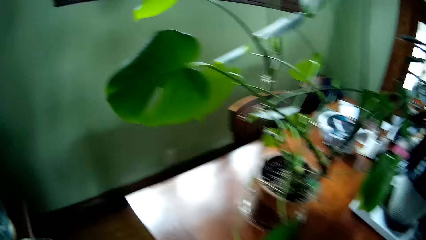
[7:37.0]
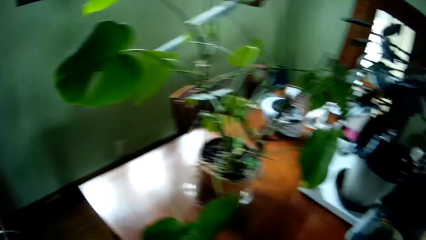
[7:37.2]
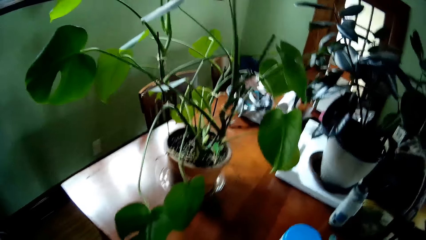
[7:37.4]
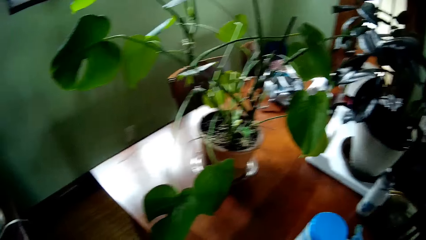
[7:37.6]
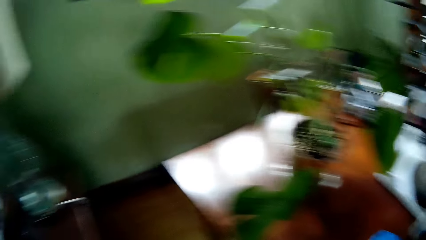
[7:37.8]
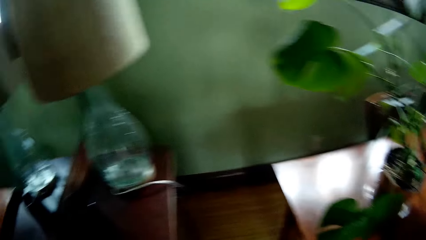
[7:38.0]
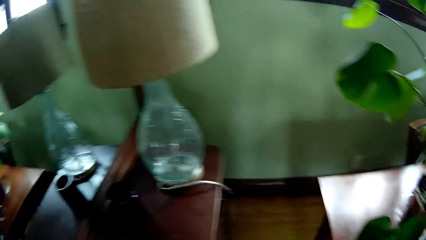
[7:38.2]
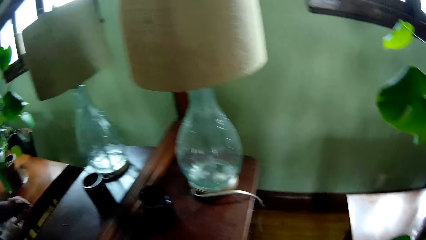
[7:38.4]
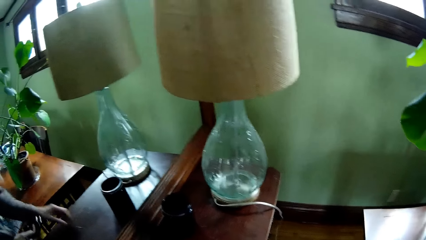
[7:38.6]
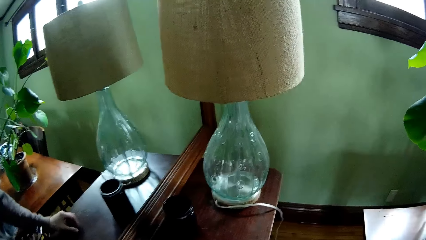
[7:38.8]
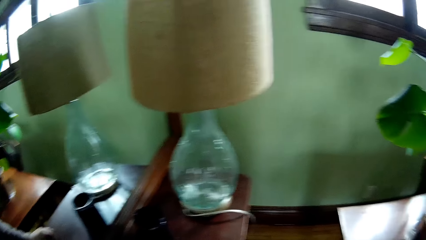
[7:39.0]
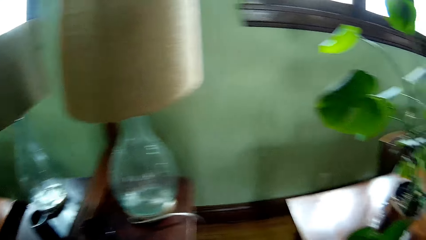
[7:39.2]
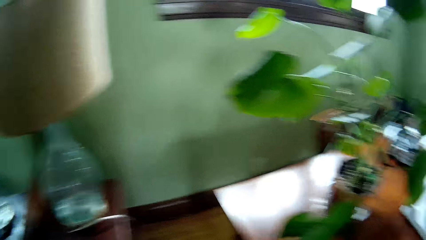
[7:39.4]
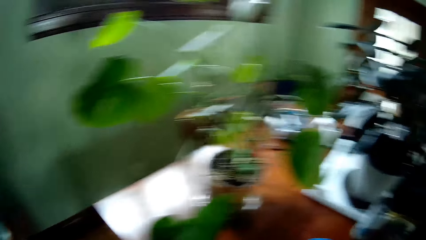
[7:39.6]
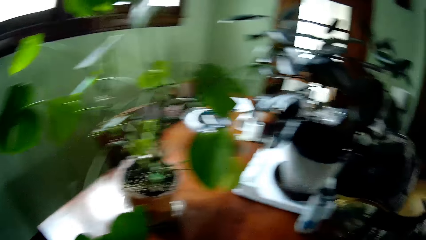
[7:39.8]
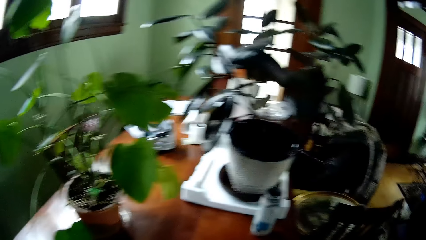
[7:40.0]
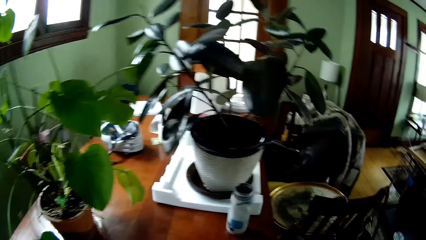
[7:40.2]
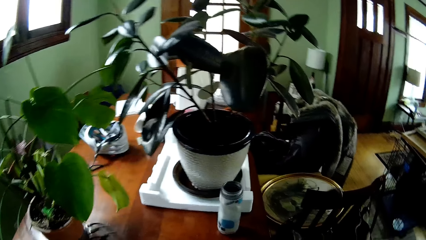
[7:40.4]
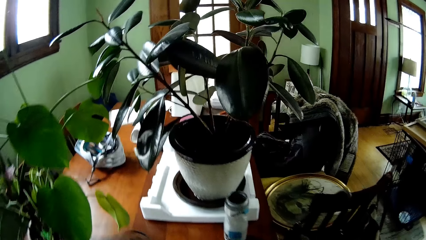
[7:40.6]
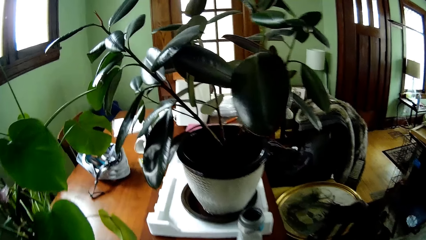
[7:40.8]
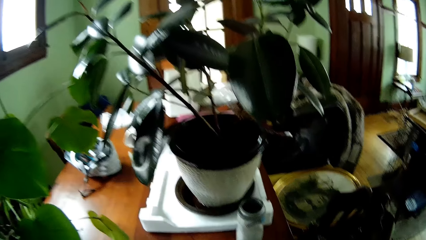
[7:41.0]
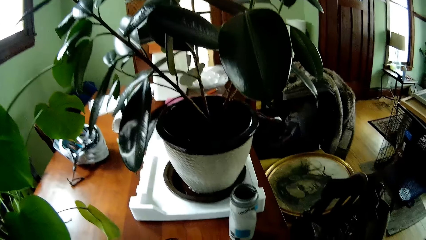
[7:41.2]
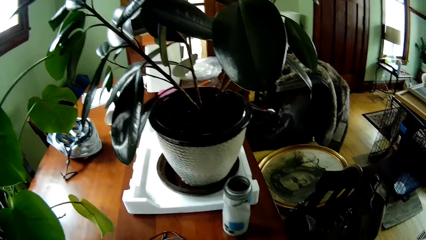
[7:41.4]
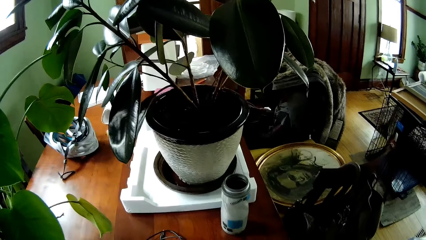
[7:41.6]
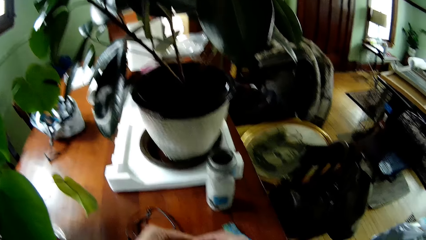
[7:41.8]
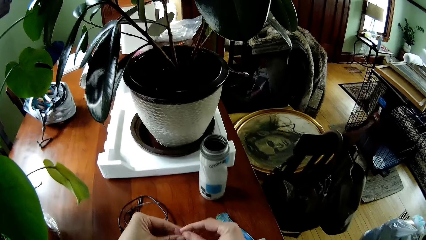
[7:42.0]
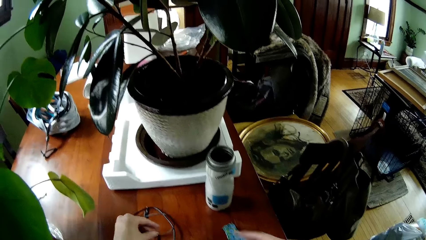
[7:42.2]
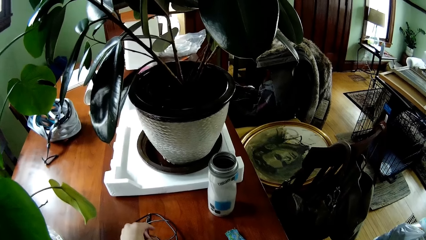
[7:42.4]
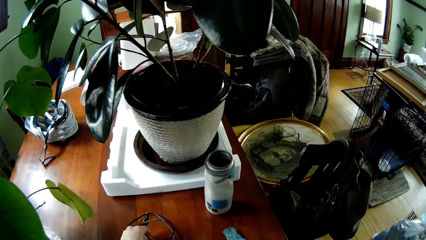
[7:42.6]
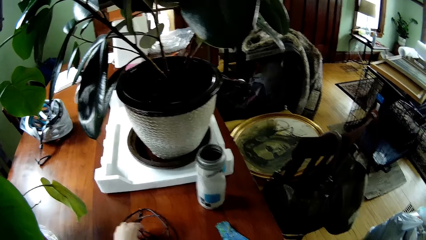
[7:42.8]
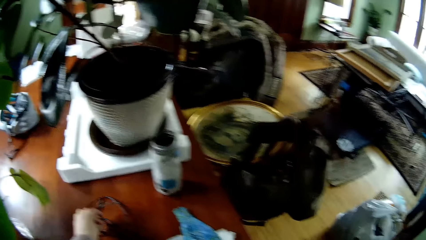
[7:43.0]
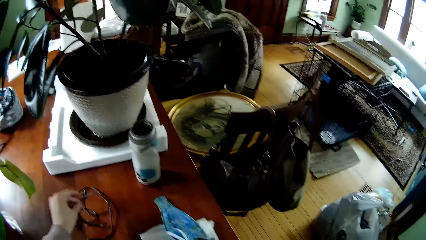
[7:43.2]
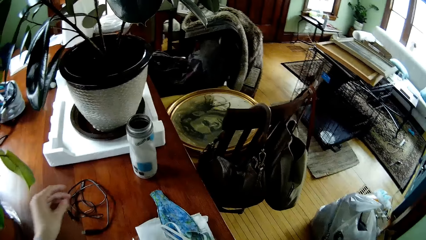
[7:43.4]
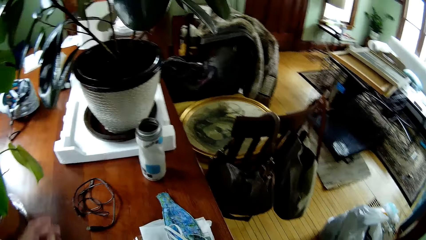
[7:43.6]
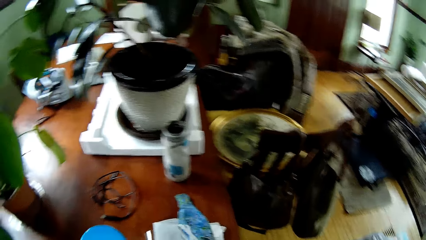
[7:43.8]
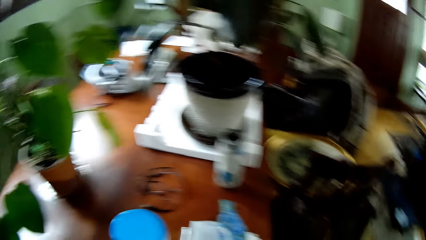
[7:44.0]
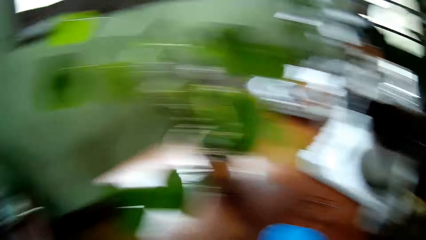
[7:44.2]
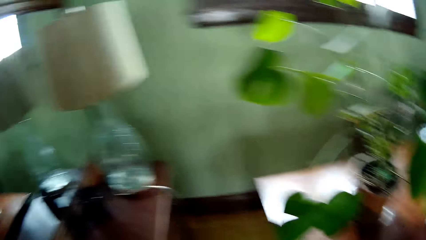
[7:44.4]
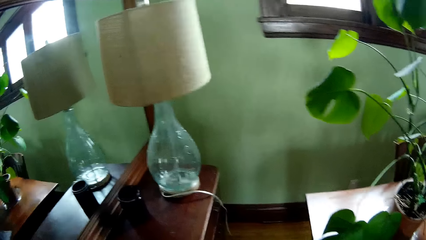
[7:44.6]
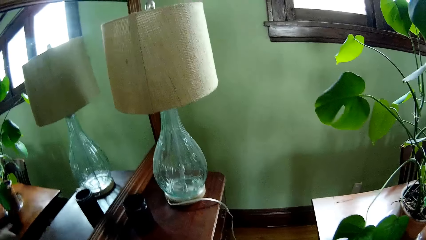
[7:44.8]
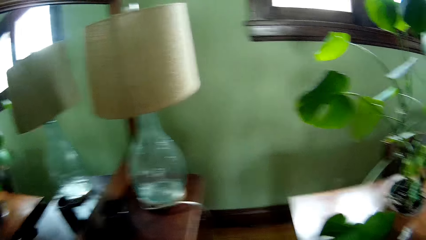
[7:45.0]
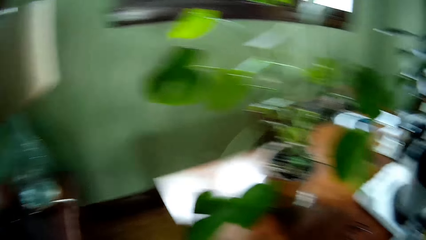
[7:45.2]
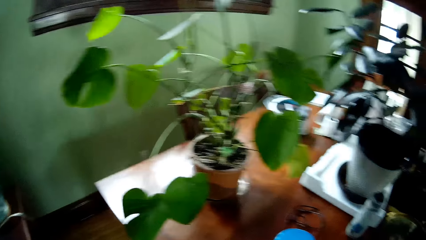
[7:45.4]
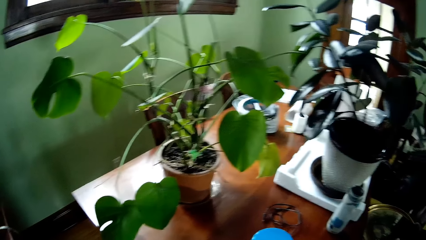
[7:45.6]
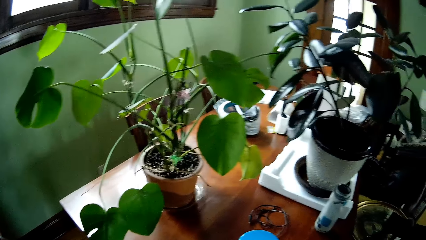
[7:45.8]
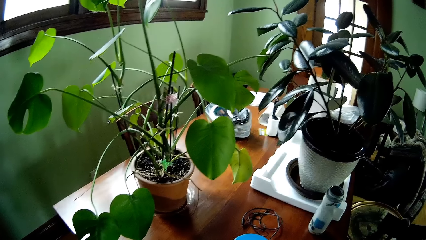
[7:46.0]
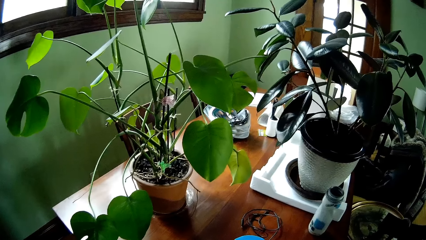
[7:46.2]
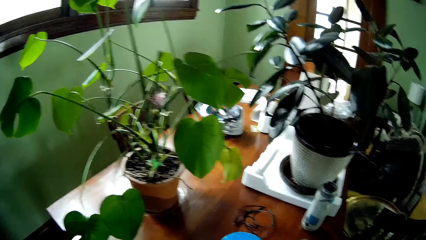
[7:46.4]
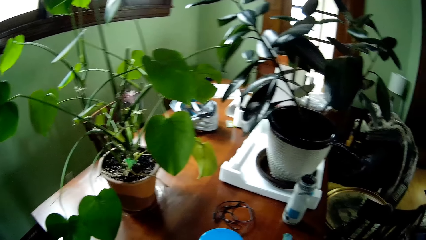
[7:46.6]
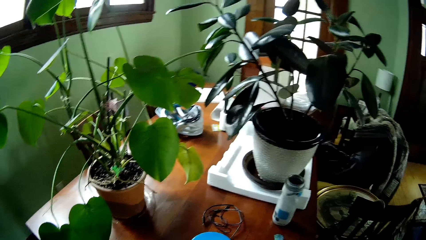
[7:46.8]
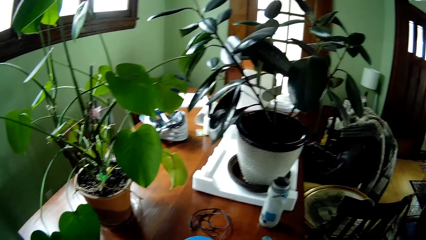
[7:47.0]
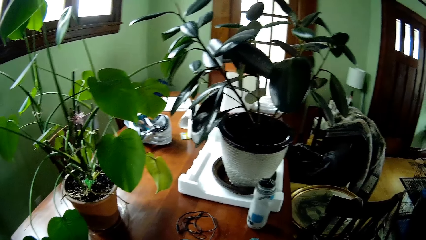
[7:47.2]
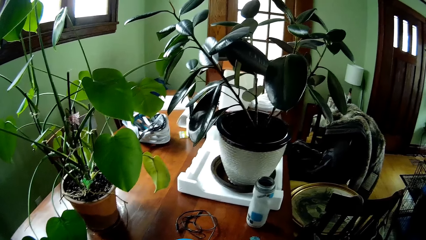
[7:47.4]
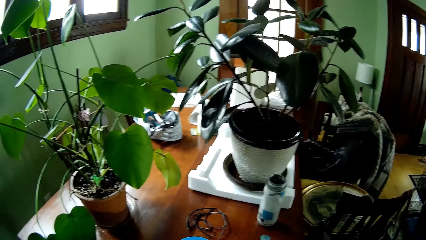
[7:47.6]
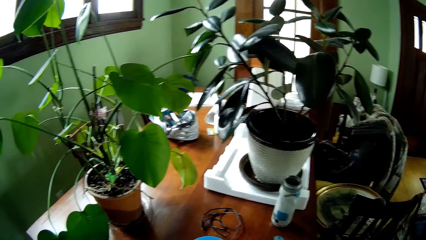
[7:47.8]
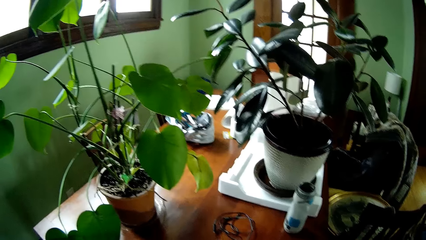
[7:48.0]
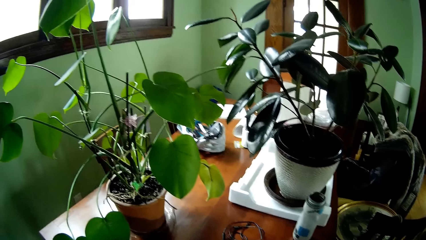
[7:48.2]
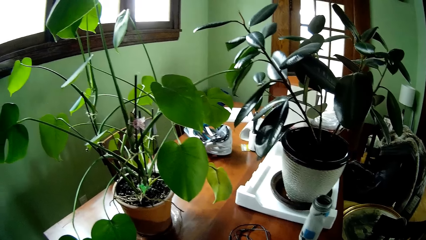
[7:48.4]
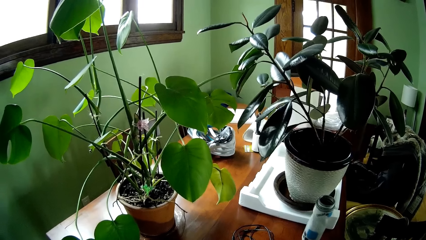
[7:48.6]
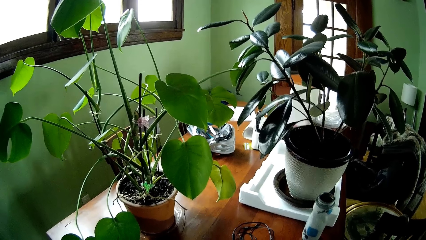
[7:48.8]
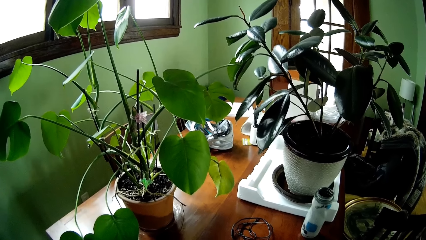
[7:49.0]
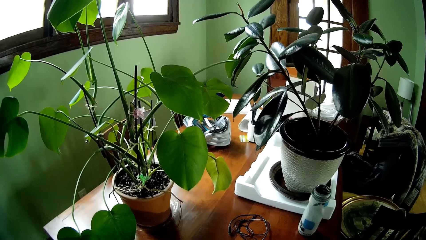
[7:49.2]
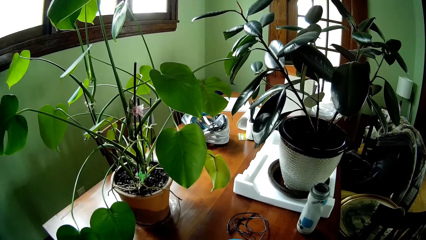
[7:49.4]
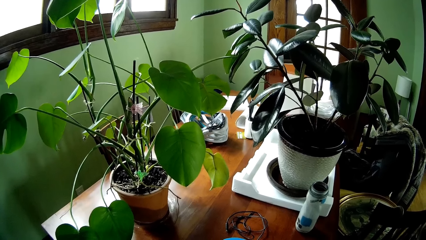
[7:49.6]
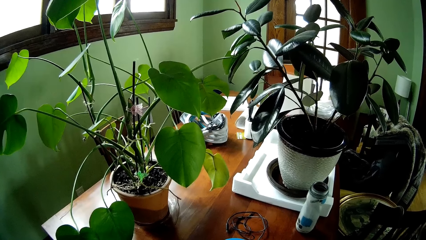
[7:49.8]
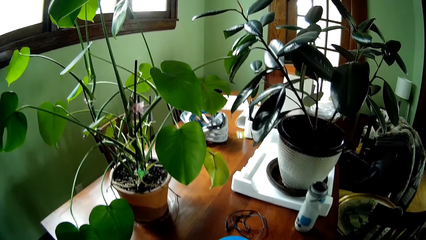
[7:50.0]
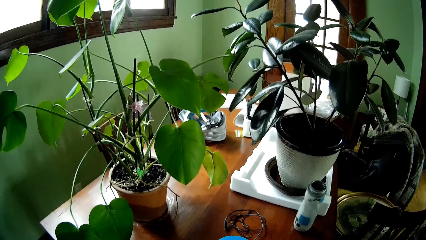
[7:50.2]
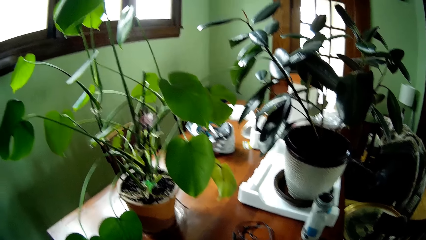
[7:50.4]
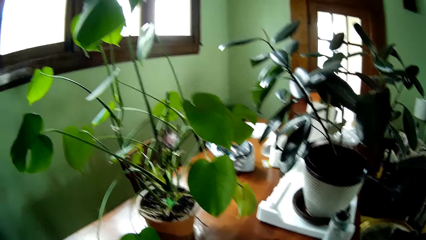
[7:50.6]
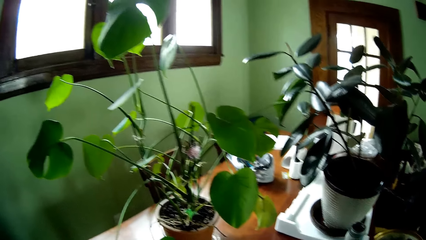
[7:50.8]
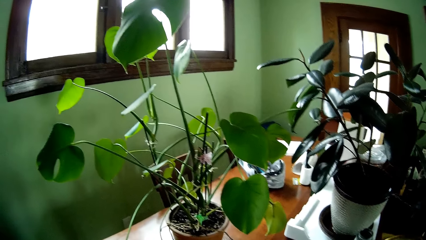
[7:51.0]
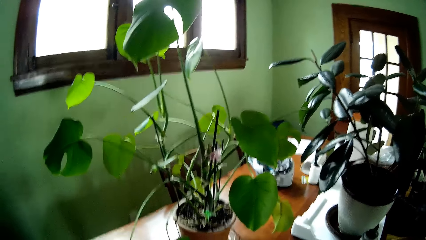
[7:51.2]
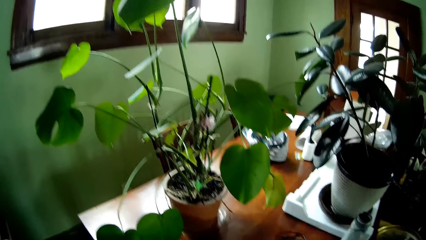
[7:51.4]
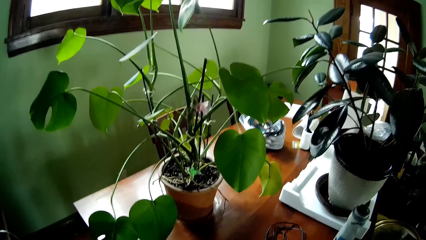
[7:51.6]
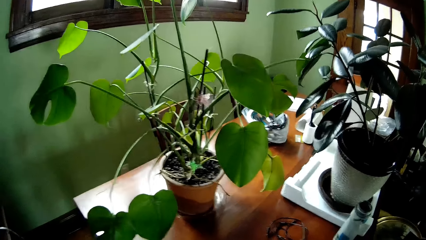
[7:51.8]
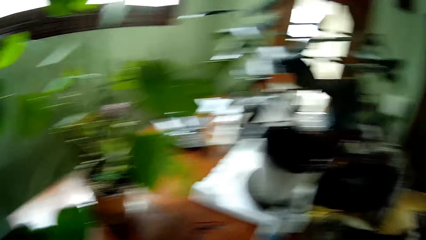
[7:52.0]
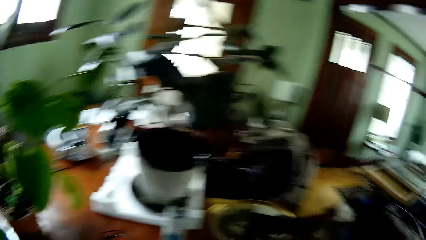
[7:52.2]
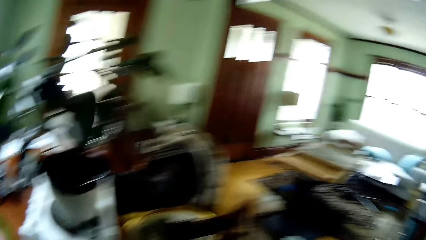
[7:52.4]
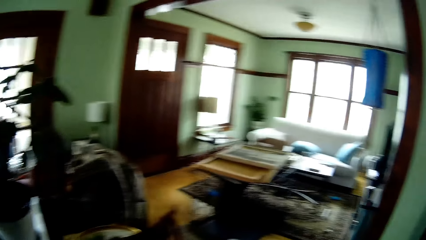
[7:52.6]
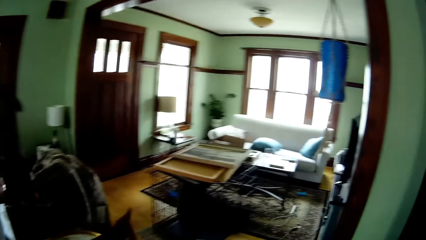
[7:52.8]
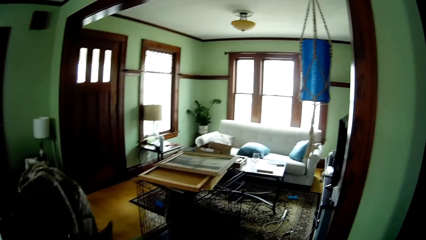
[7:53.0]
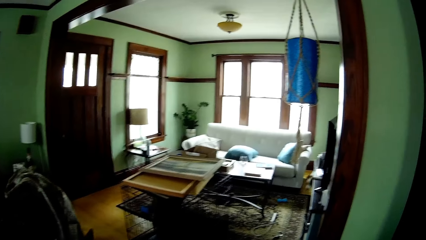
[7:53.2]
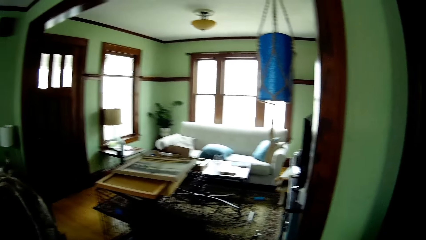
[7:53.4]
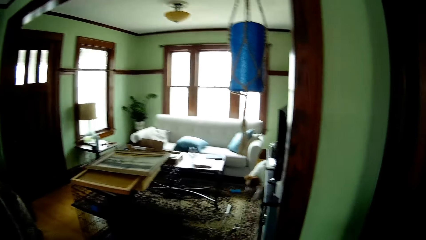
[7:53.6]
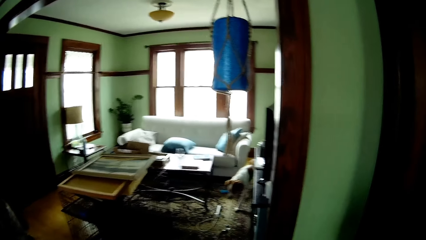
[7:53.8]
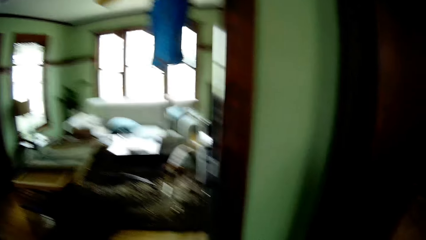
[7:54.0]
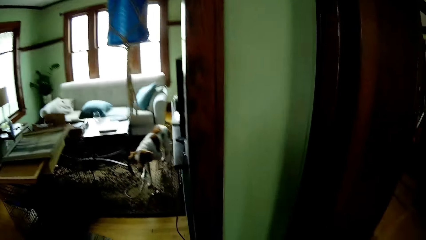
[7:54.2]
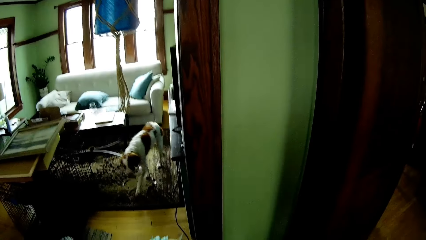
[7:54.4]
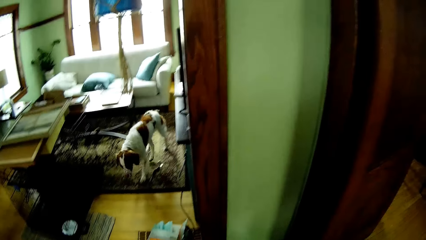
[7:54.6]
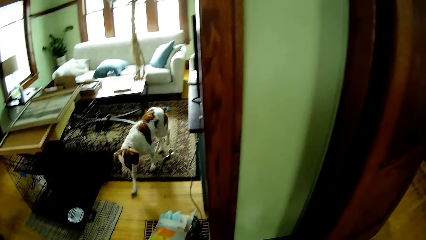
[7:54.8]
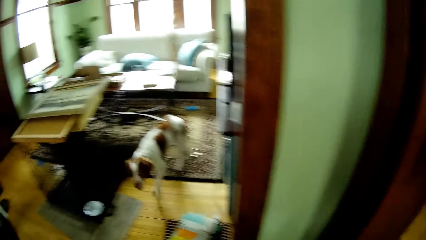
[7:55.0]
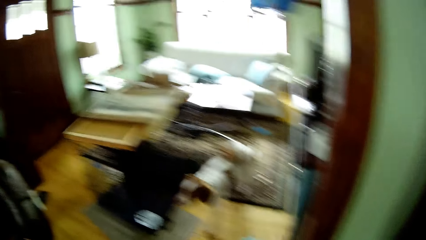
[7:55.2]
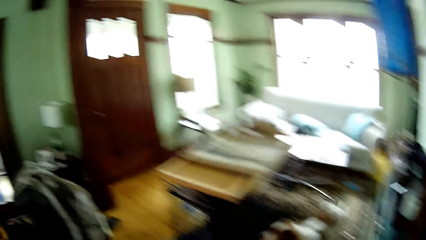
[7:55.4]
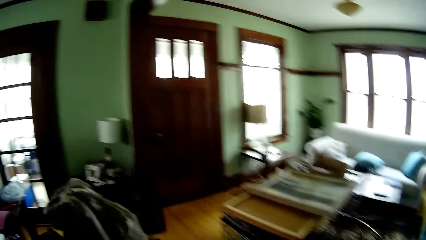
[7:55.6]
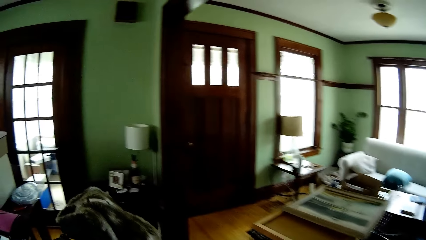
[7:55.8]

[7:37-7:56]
The camera wearer stares around. He touches the black charger on the drawer with his left hand. He picks up something on the table. He looks around. He puts the cable on the table. He drops the black charger on the table with his left hand. He stares around. He walks around the room. The dog walks towards the camera wearer.
